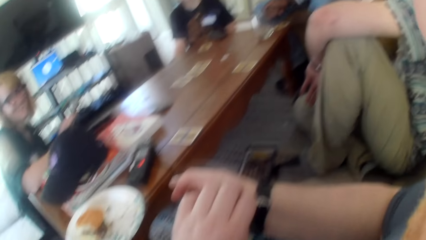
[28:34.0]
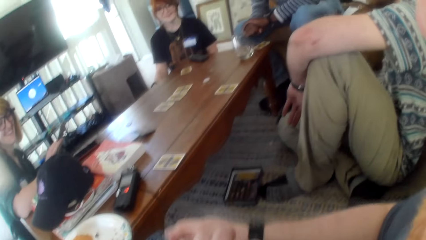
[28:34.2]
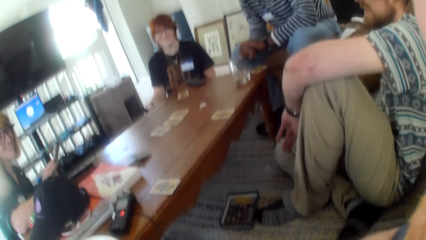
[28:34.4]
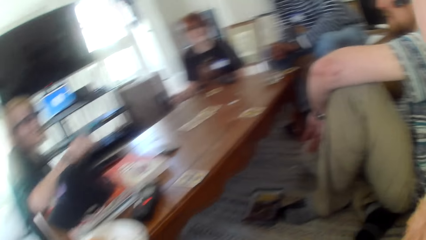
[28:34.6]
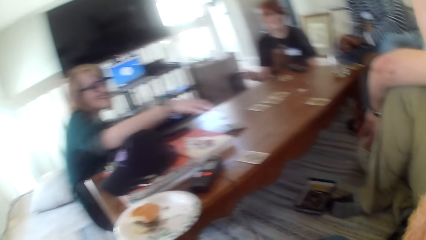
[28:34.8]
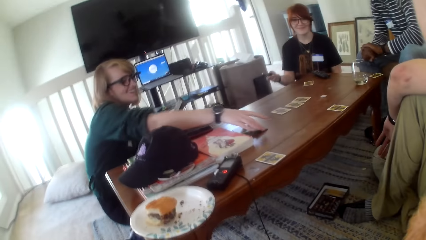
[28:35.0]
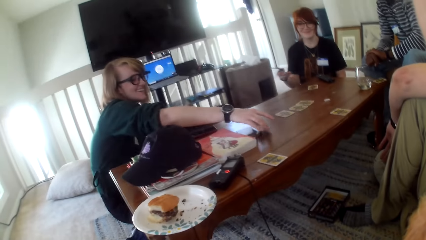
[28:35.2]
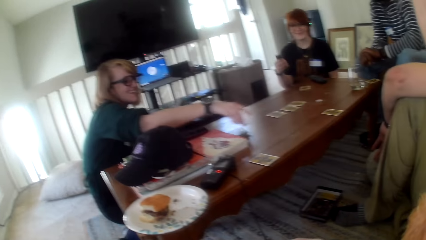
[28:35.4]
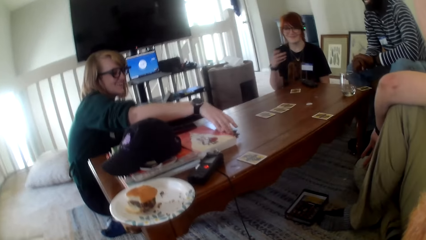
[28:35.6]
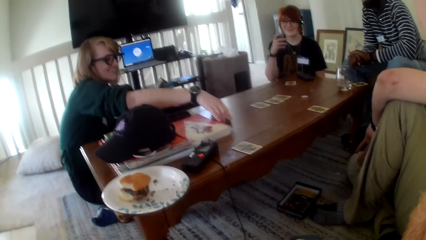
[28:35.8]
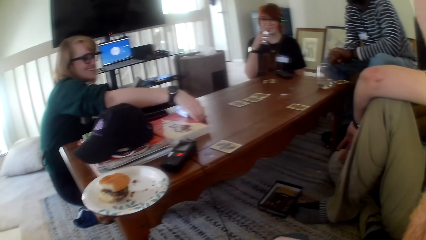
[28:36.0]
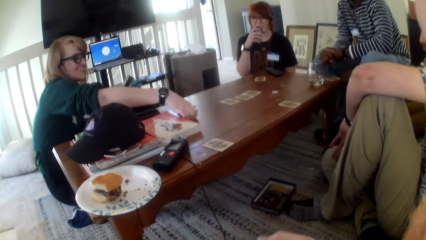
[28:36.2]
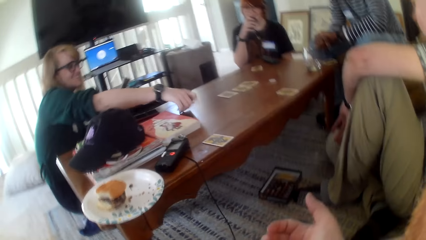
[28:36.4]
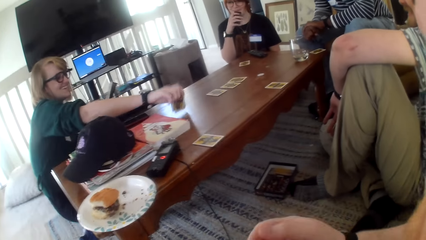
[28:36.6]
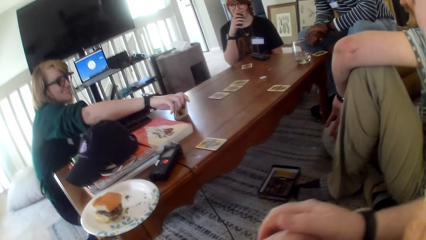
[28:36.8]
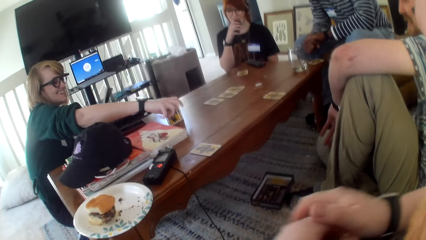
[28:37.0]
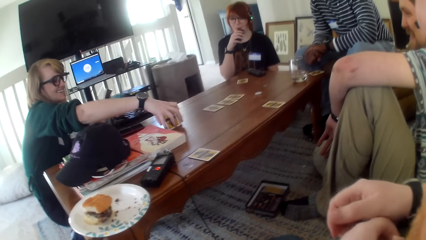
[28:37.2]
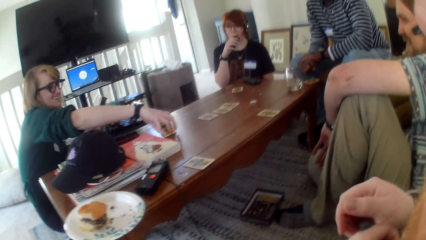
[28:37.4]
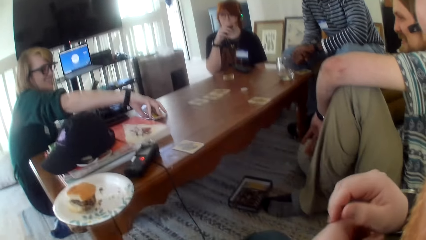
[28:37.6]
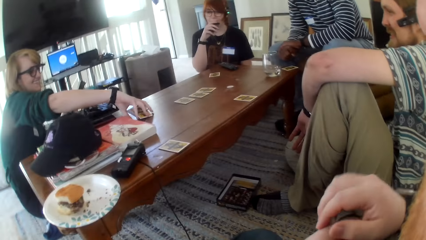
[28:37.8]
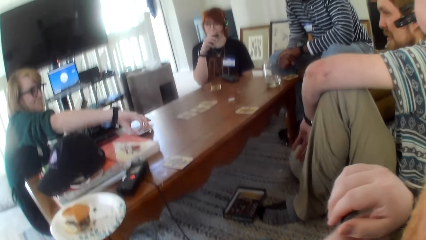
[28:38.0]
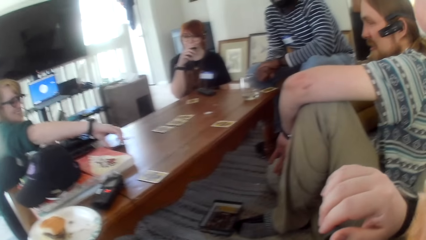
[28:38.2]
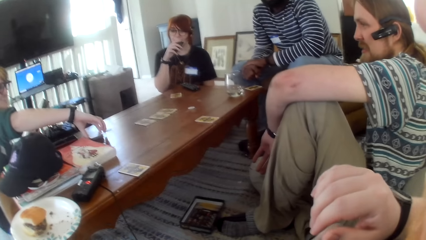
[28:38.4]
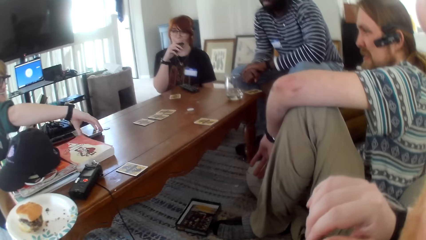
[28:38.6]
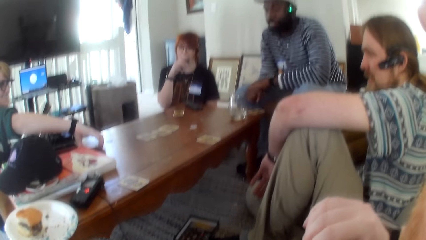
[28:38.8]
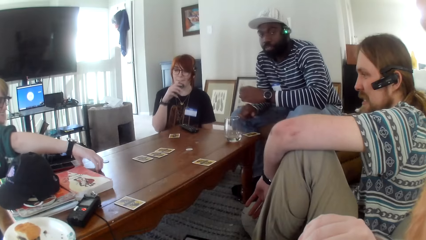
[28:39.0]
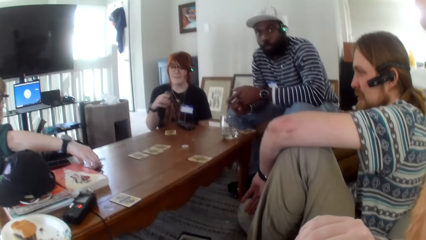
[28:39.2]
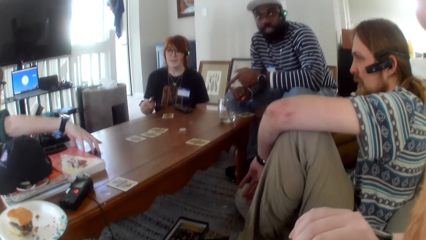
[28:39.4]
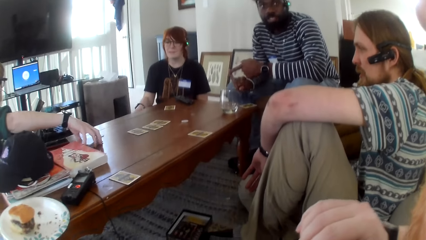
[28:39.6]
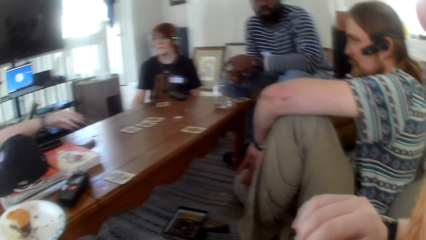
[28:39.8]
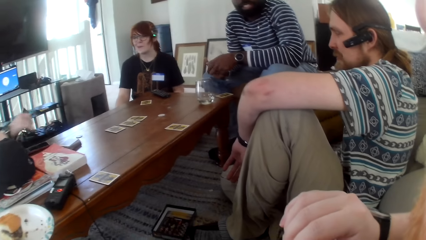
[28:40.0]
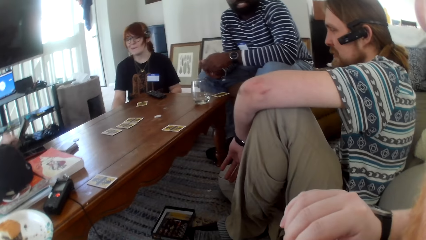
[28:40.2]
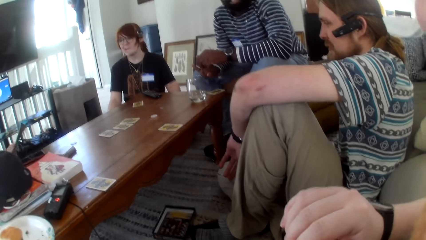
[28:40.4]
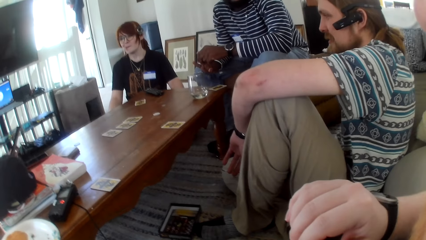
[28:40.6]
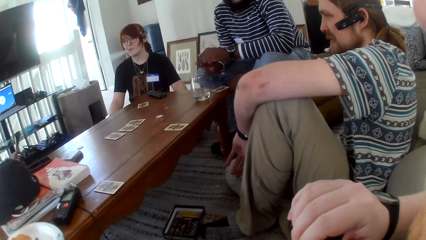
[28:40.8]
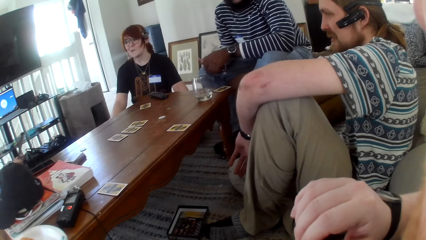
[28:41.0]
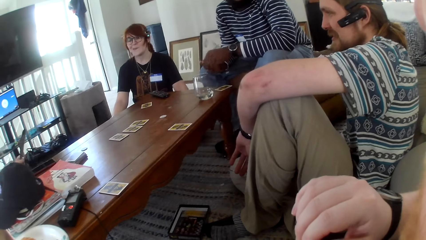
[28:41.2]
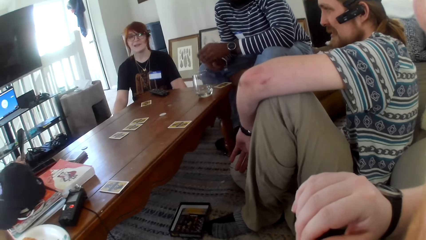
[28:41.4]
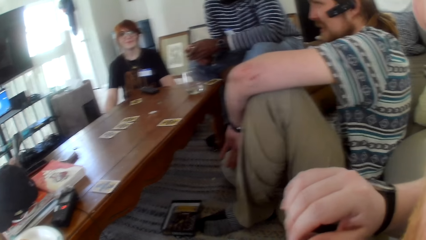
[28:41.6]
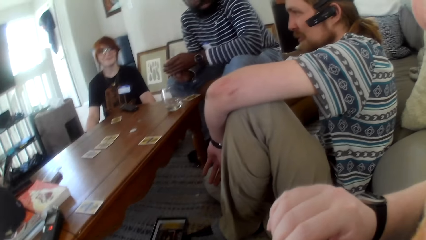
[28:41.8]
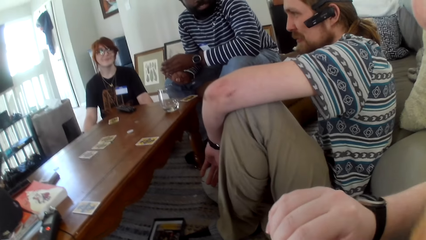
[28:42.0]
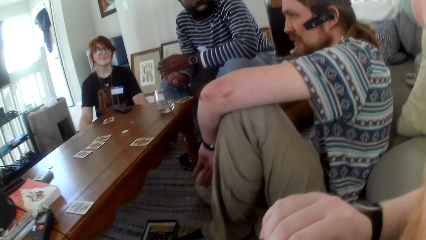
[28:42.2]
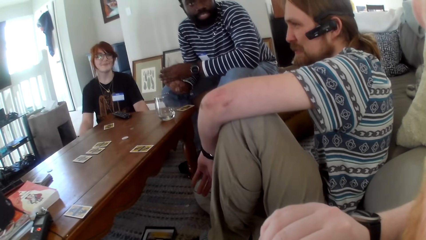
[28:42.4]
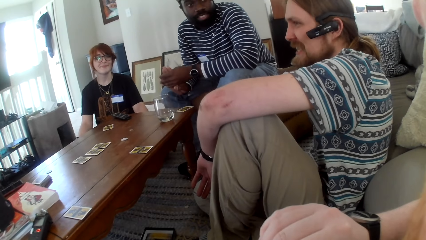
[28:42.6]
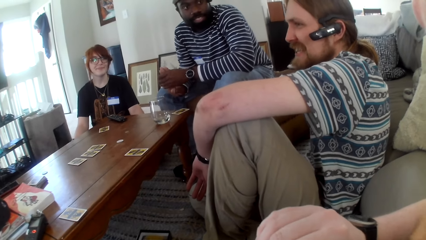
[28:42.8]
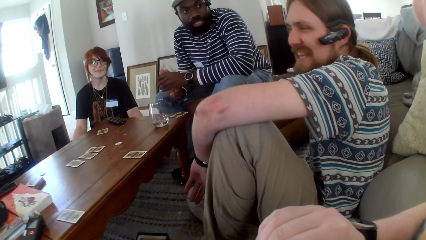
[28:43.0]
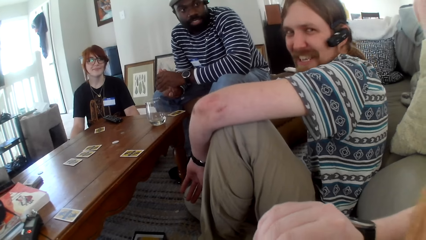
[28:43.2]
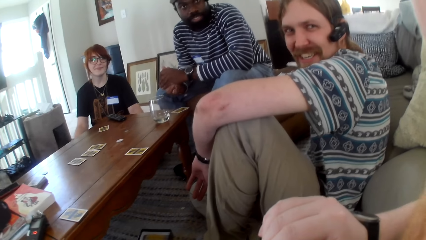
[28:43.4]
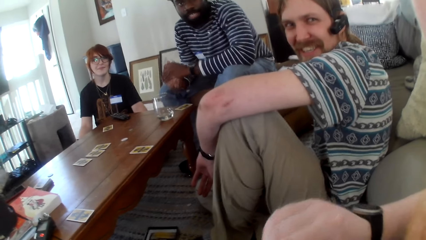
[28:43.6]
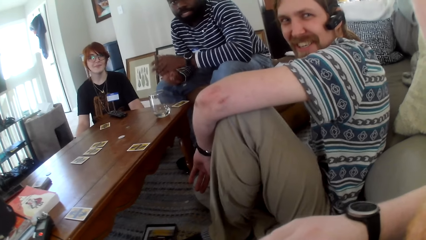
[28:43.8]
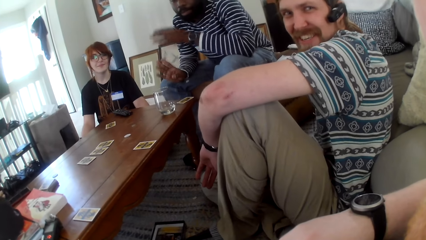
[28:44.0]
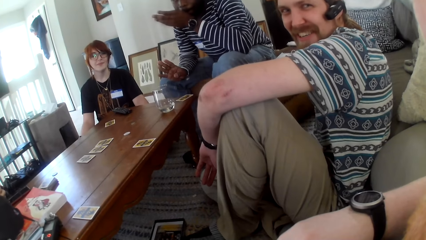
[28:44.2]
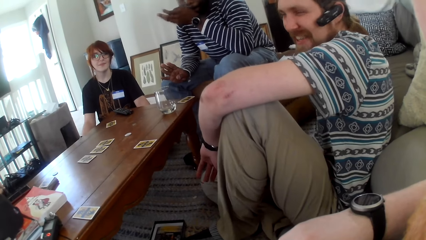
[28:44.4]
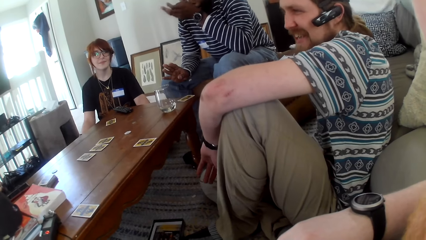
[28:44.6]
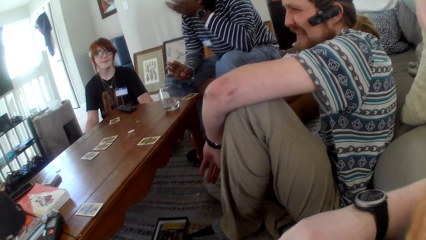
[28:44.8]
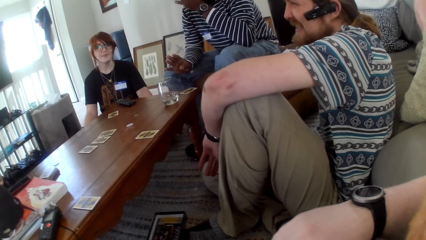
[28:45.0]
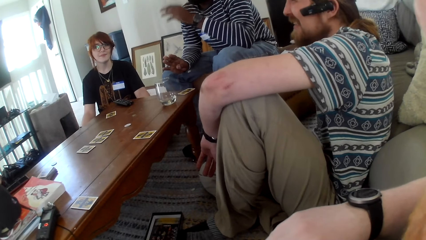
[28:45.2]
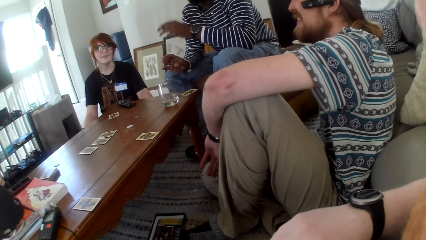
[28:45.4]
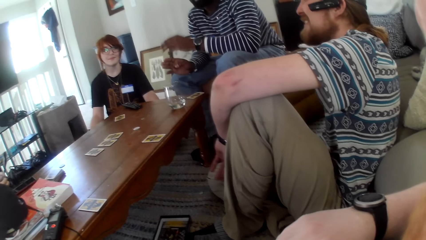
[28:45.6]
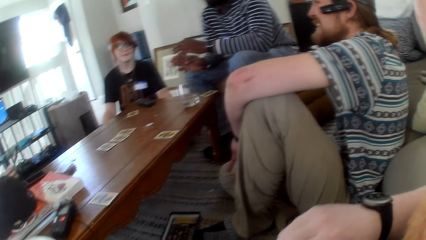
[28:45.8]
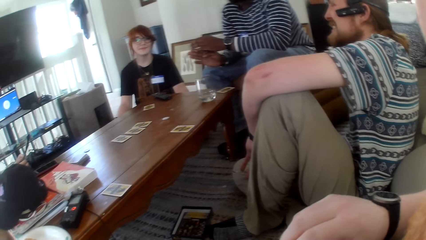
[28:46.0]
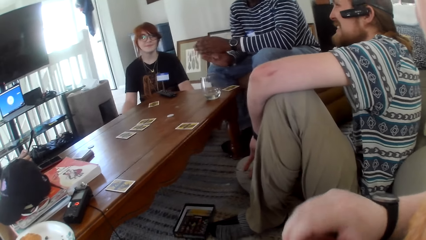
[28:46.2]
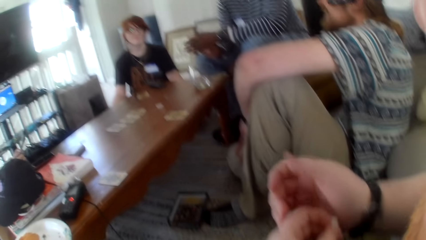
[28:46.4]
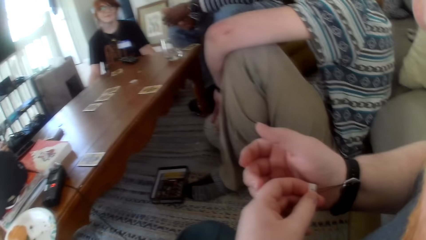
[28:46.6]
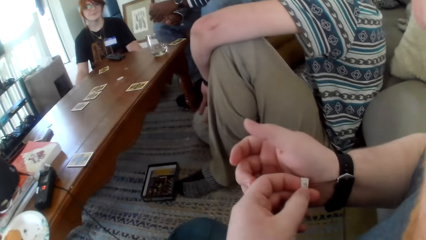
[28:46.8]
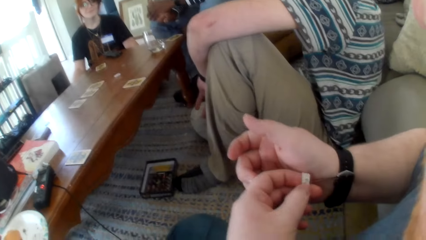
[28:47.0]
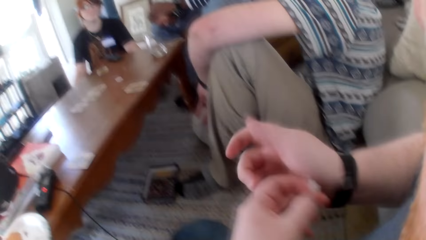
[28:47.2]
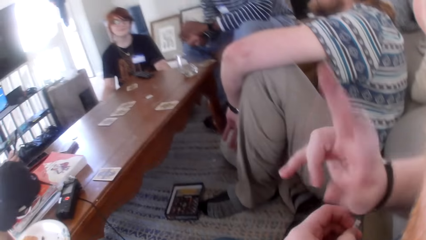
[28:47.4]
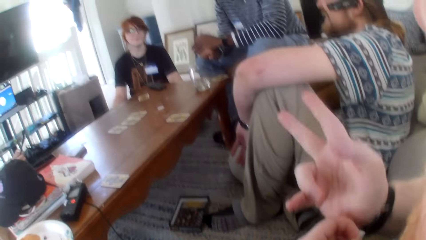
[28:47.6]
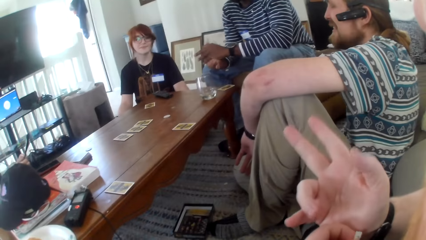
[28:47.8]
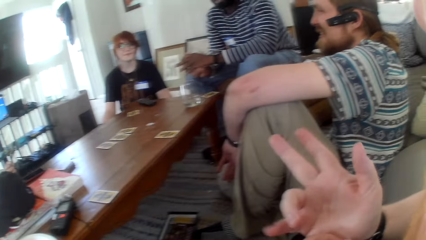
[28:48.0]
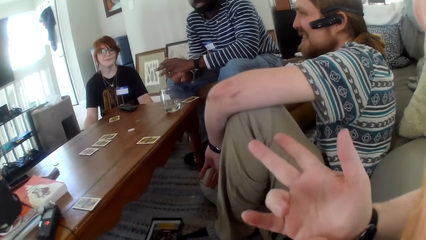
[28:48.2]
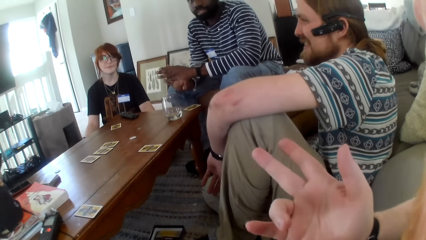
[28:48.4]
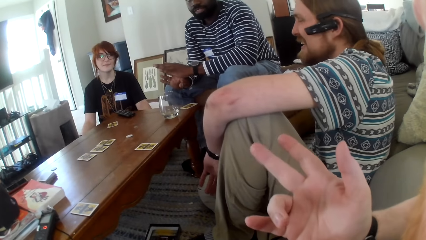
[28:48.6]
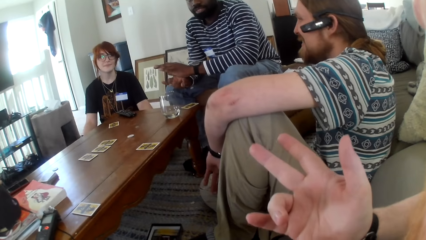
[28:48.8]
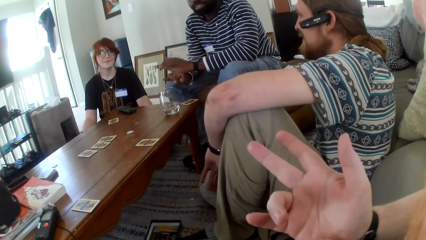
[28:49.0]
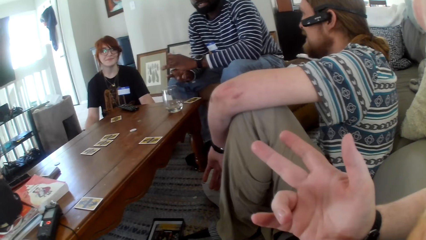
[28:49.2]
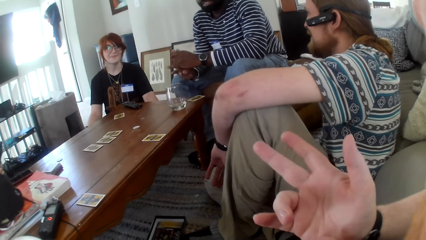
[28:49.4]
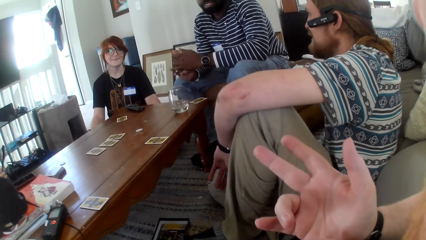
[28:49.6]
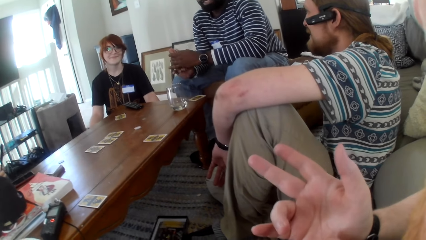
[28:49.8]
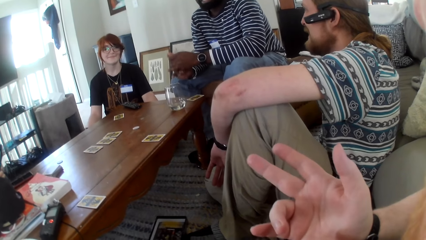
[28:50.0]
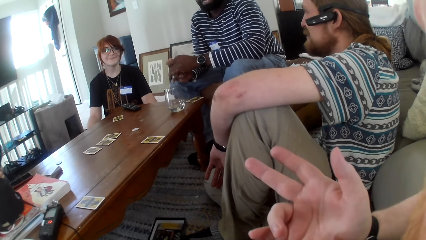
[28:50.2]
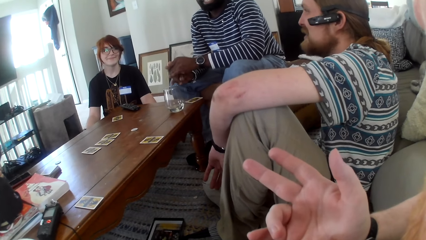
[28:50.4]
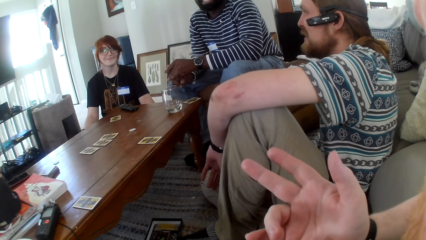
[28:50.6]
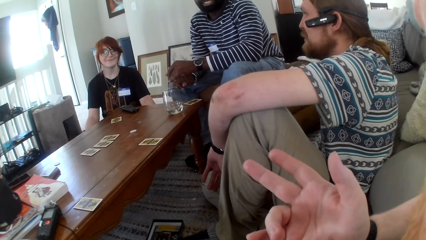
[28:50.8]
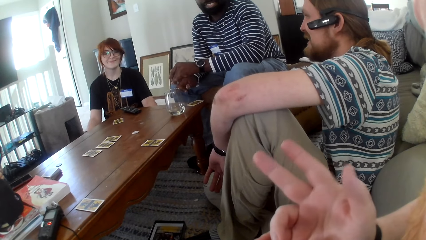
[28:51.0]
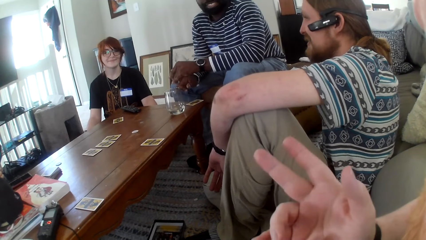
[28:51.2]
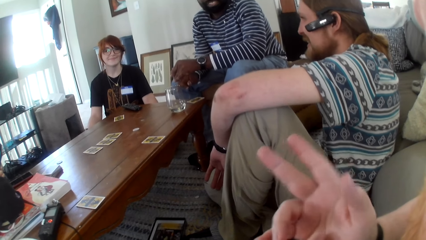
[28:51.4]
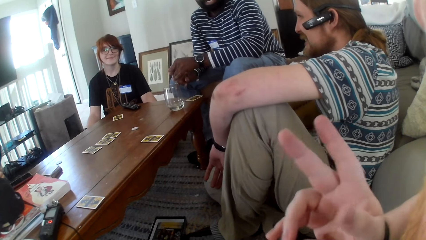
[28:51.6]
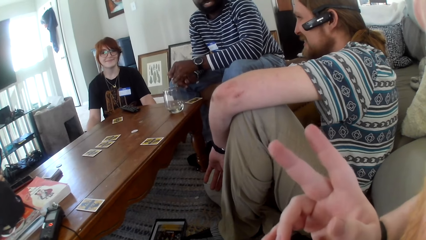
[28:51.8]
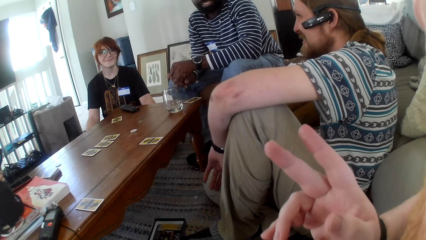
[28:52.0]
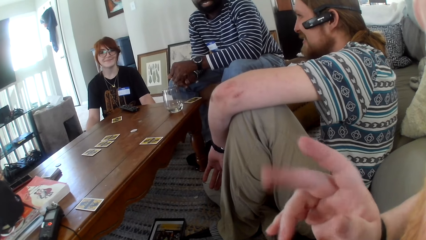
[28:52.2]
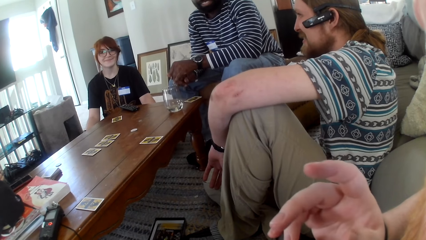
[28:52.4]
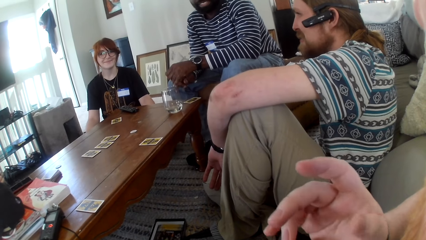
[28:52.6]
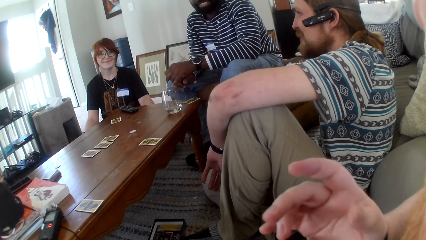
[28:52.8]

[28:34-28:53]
The camera wearer talks. A person talks. Another person talks.
